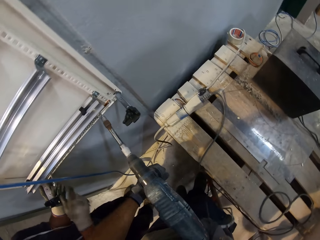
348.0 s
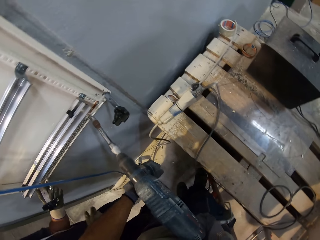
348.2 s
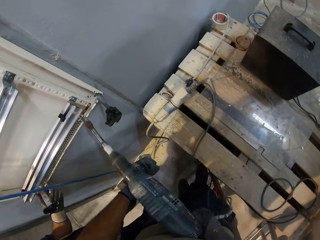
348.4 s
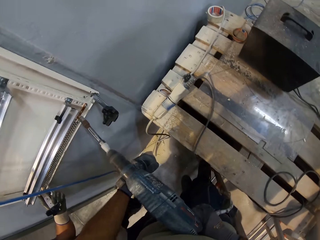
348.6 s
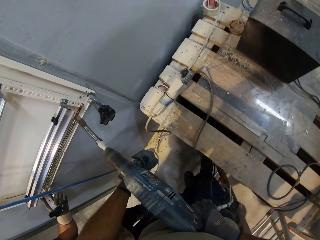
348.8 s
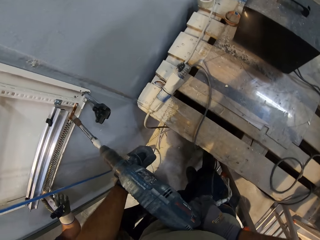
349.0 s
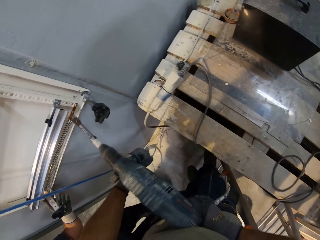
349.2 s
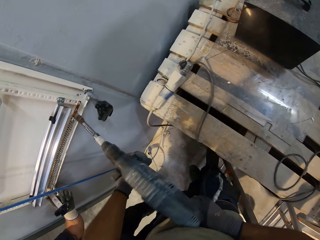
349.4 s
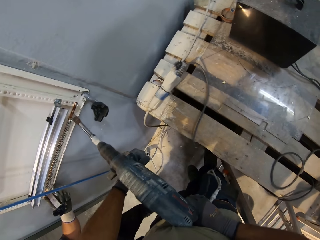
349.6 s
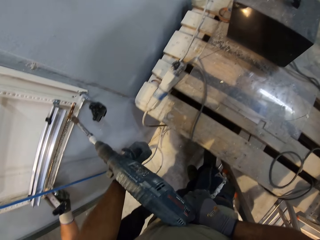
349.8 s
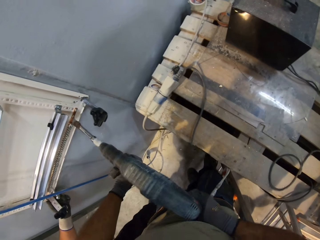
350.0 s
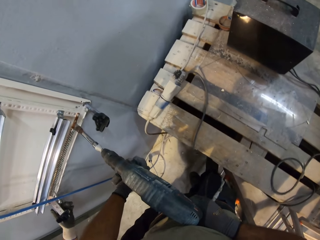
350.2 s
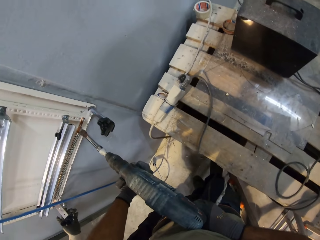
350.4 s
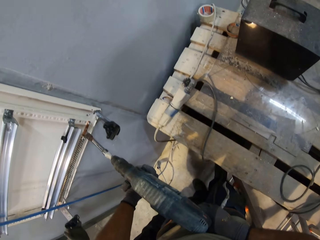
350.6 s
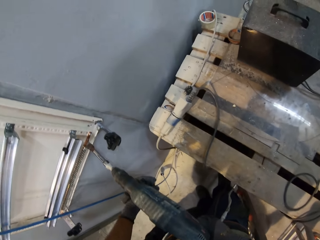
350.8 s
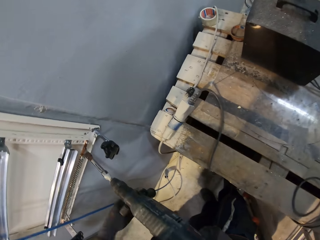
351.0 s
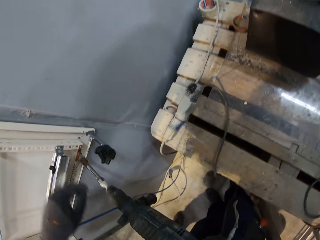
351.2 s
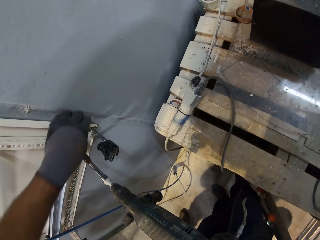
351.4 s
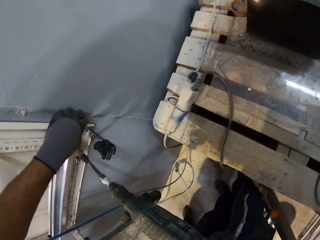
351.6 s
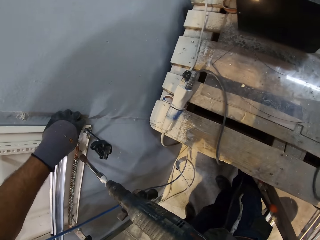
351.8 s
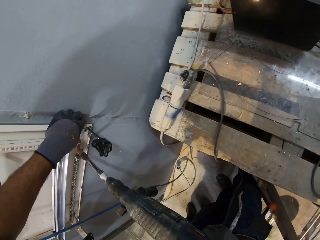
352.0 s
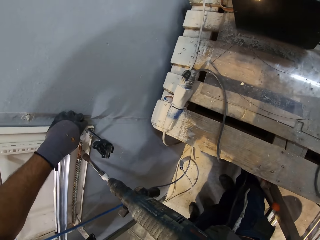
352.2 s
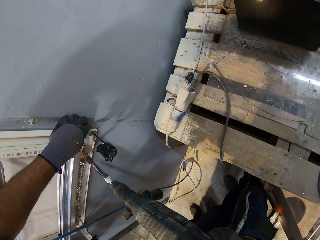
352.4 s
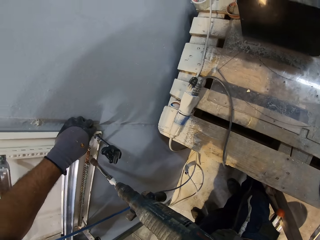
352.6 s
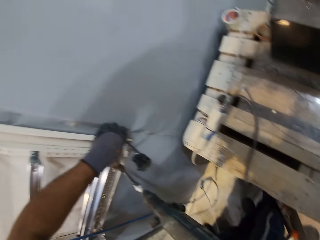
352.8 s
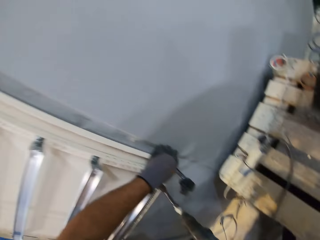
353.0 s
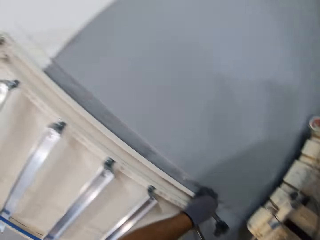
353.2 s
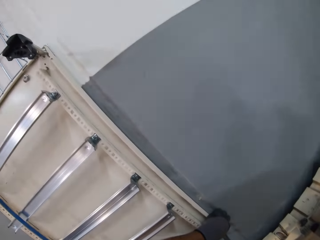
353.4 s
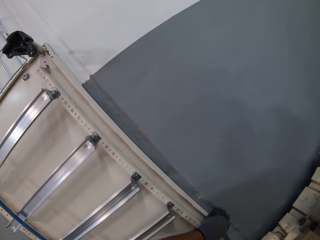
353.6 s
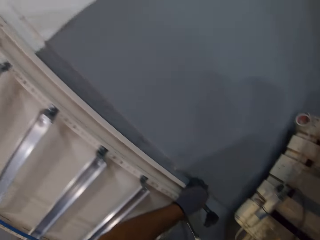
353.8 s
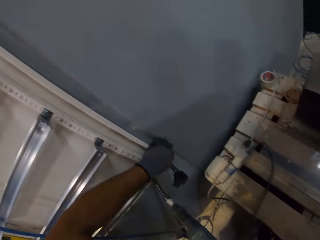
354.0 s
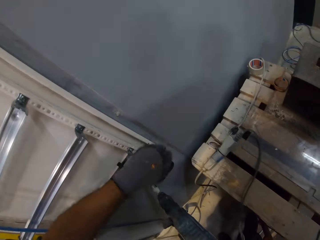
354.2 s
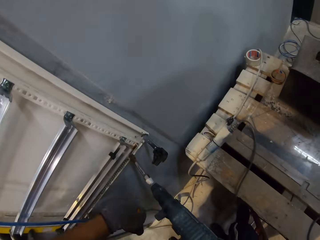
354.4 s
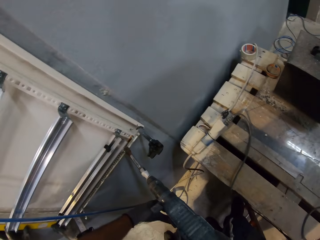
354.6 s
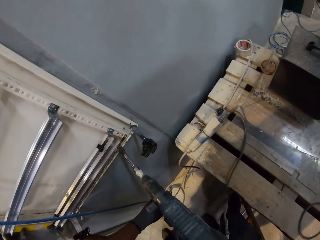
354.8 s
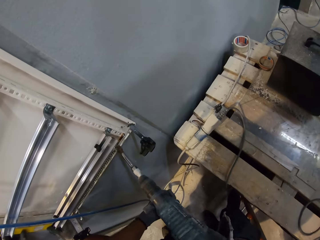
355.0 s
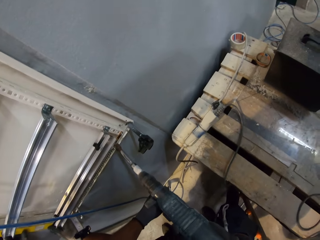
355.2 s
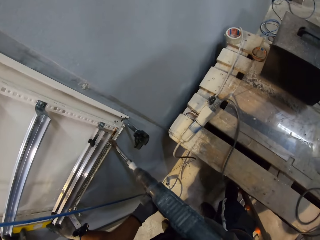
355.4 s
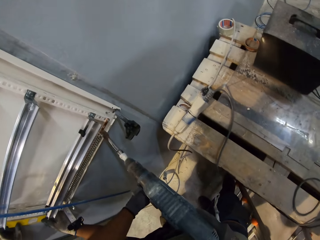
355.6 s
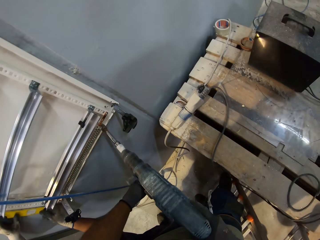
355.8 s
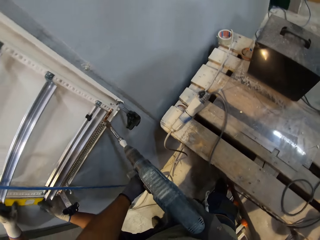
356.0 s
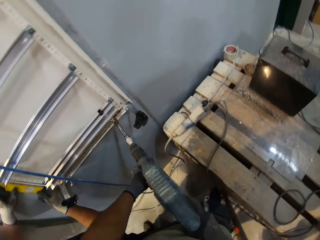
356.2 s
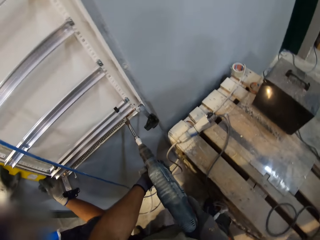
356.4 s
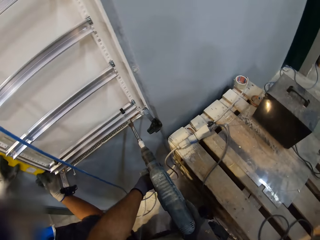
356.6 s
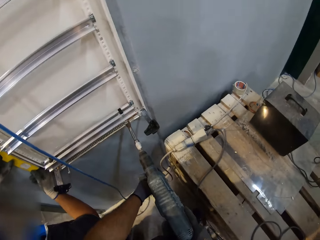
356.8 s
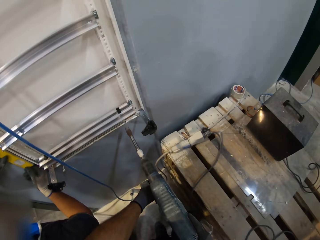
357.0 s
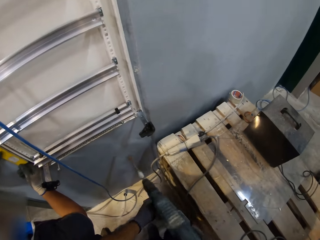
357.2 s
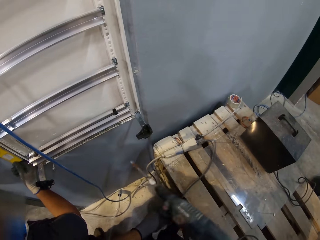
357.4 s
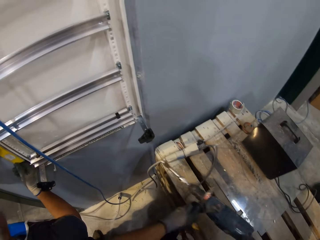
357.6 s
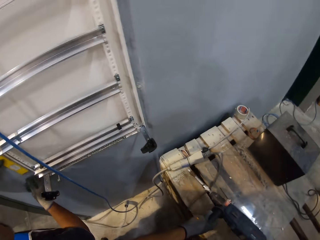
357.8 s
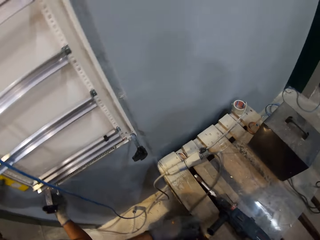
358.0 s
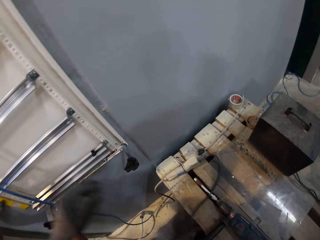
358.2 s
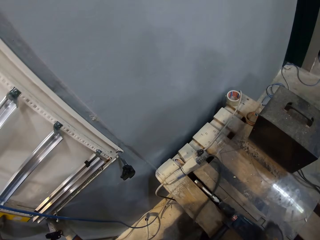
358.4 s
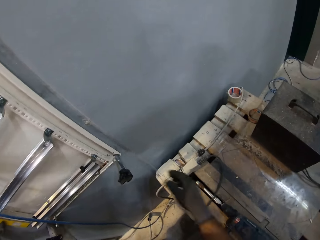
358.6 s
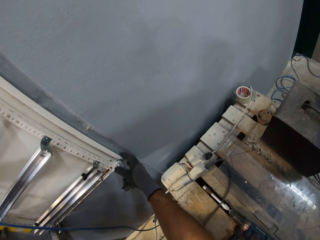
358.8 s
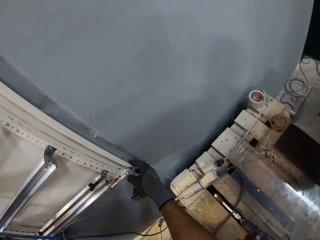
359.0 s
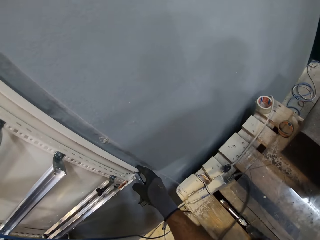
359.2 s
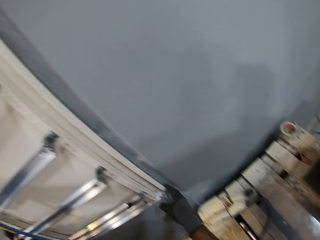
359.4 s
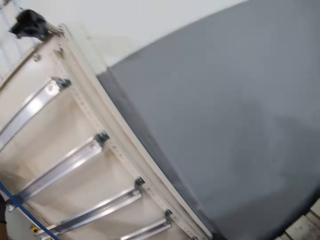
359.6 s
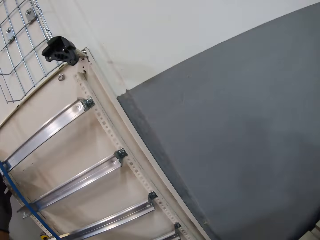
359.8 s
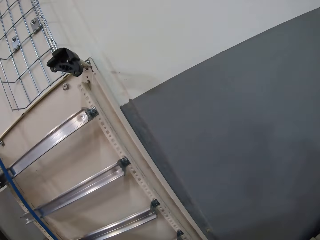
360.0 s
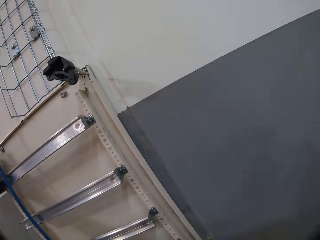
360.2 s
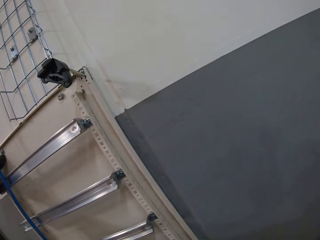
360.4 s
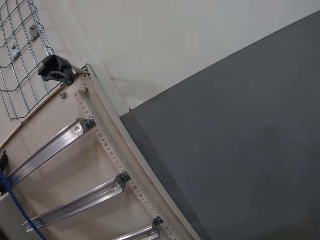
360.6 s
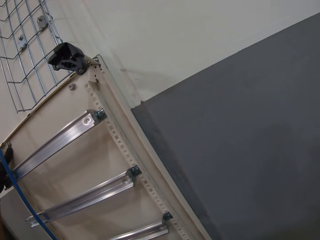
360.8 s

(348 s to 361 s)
The camera wearer looks around. They drop the drill. They hold the ladder.

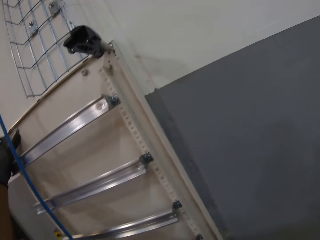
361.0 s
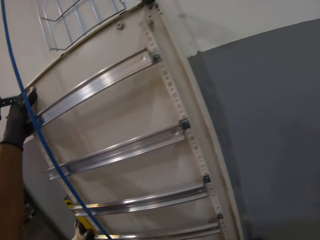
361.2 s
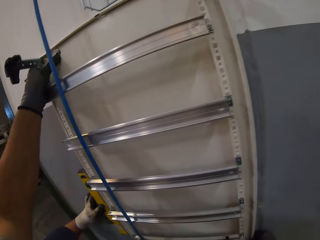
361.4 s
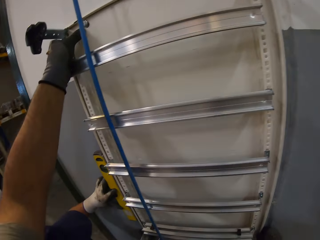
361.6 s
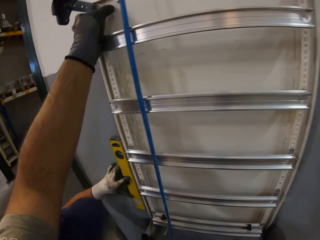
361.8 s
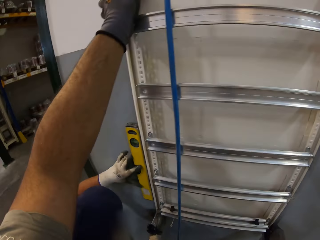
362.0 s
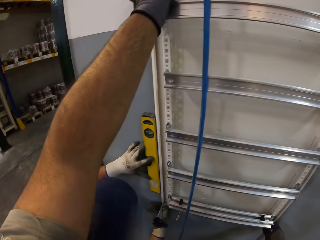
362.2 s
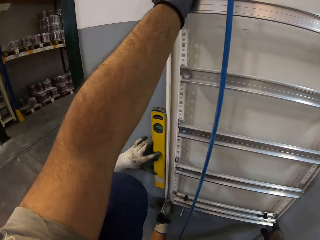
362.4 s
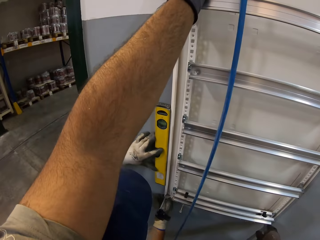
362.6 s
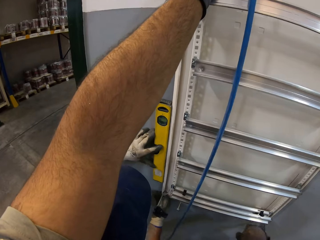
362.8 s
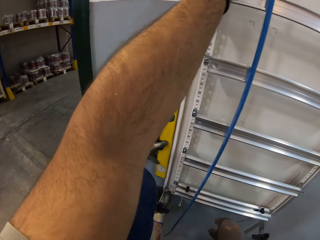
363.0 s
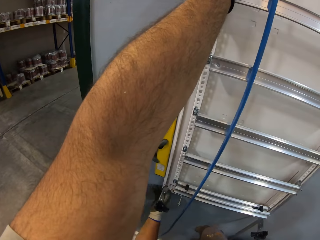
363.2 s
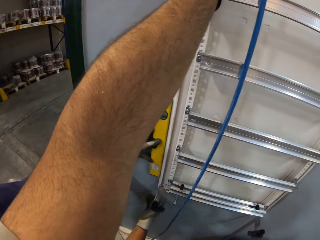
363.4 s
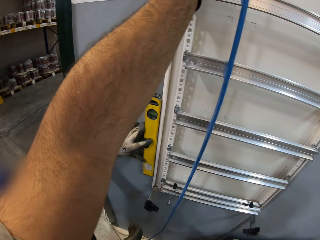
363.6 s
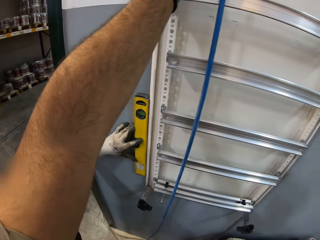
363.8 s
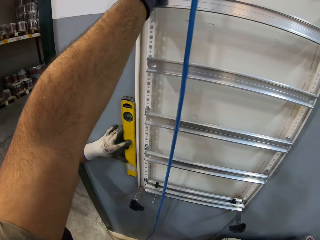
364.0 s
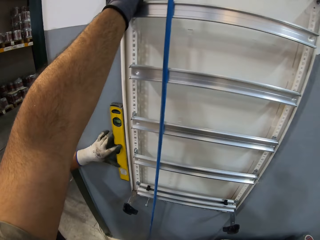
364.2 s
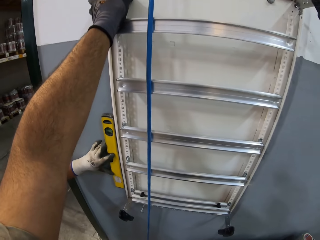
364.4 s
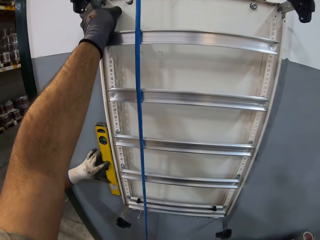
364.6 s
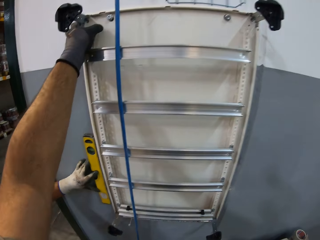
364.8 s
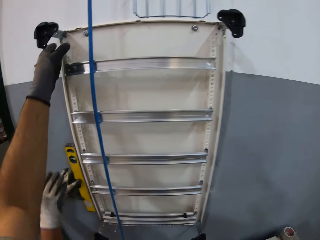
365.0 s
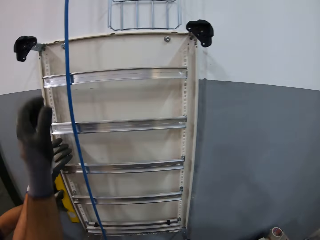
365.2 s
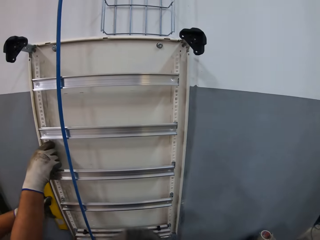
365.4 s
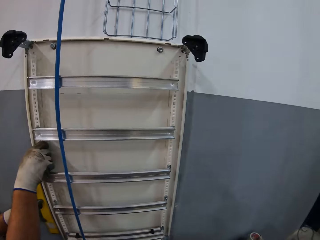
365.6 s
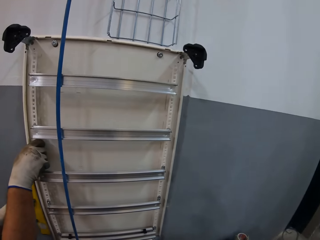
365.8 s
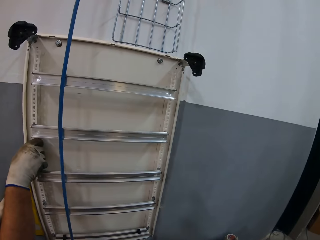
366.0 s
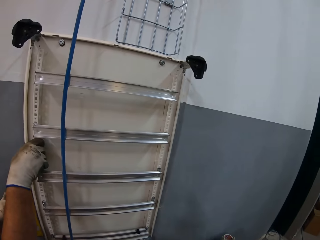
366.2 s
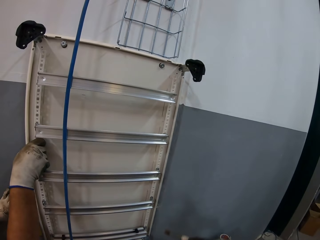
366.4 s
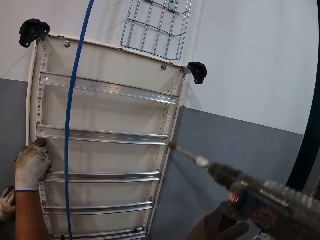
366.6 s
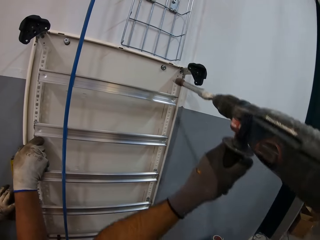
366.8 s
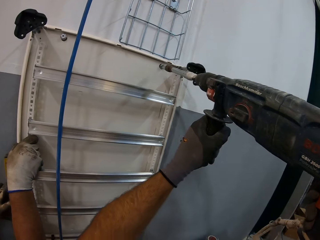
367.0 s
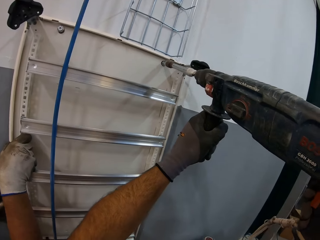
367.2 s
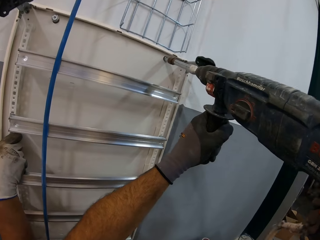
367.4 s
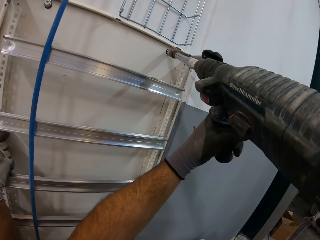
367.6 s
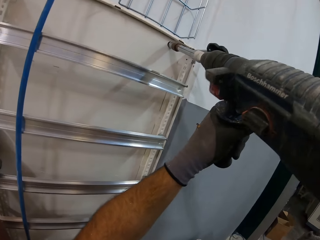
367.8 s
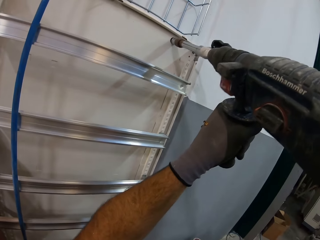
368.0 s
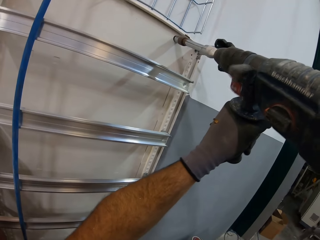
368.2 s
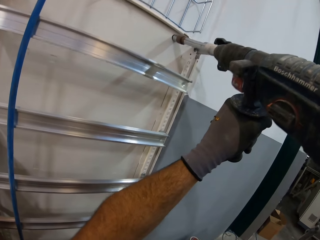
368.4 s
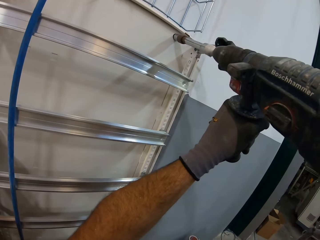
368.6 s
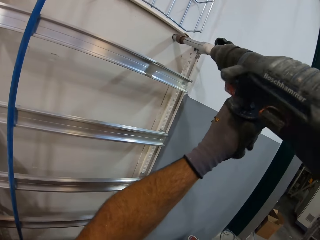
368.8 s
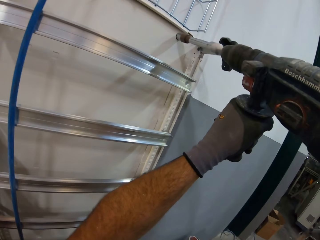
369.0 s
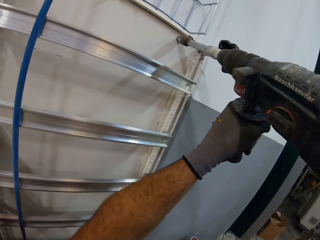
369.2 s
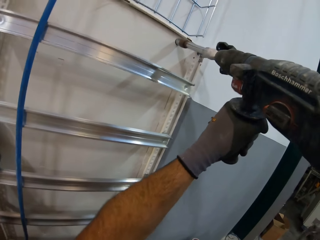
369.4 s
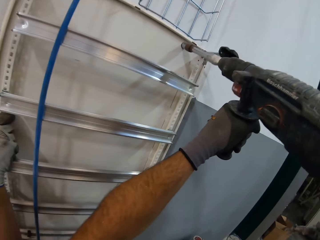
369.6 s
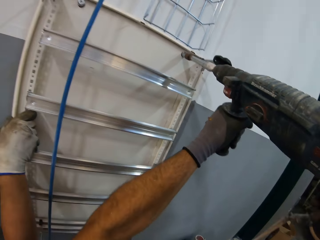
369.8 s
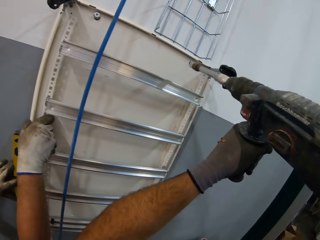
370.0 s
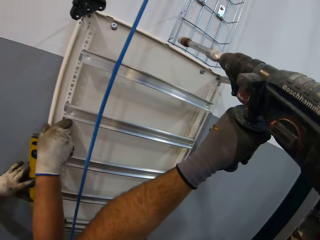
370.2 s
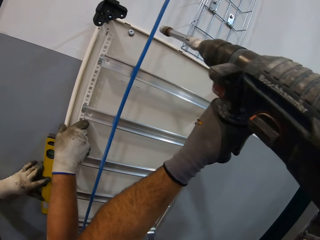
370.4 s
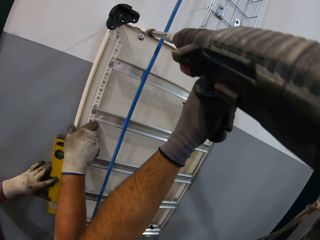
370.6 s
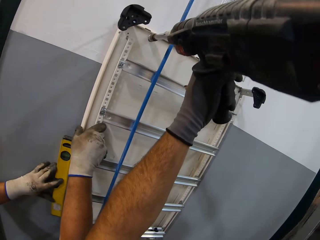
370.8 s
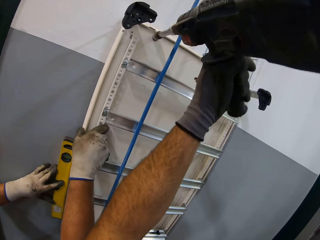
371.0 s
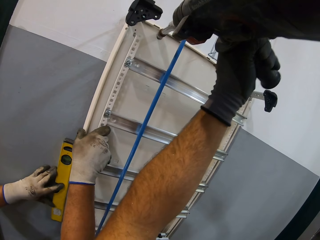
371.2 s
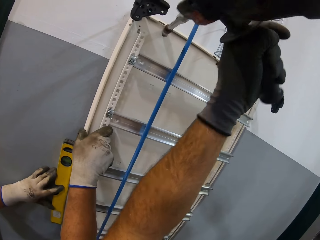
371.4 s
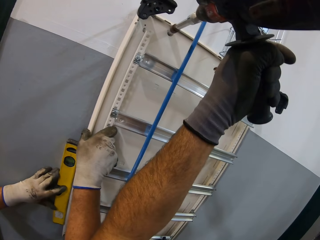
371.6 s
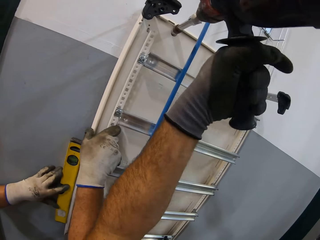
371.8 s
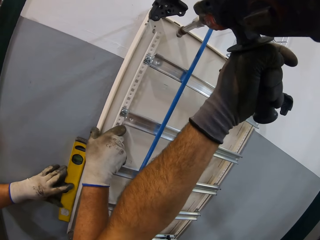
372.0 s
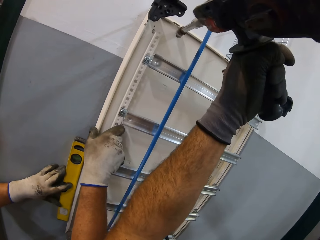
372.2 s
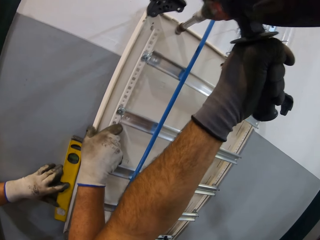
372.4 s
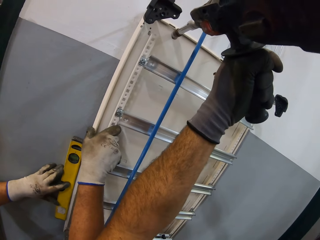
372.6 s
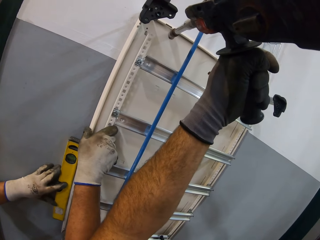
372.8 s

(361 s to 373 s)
The camera wearer adjusts a screw. A man holds the ladder. The camera wearer drills the screw on the wall. They drill the screw again.
